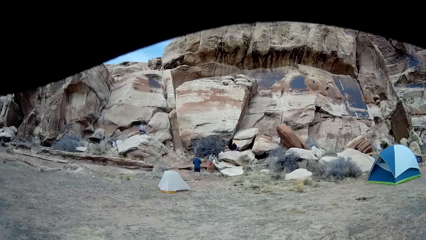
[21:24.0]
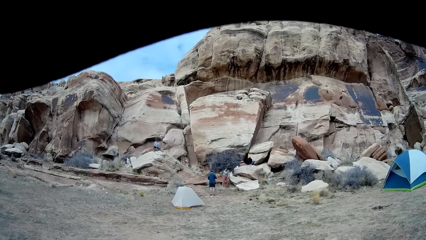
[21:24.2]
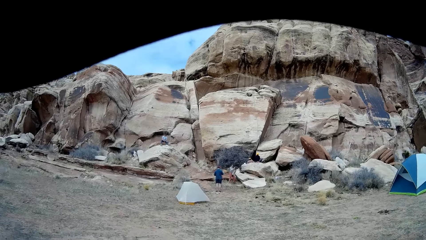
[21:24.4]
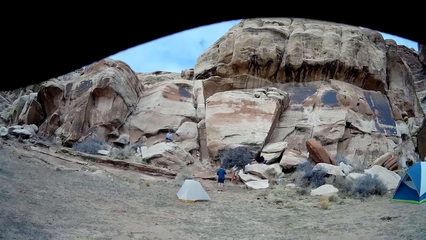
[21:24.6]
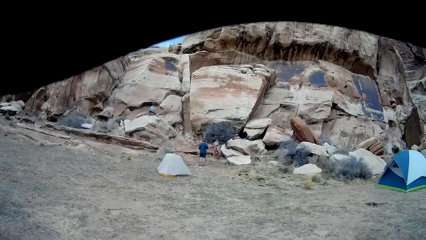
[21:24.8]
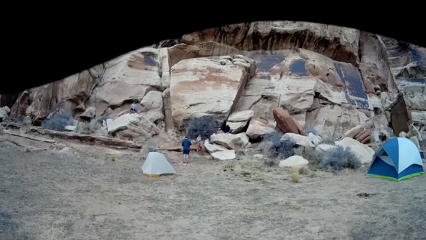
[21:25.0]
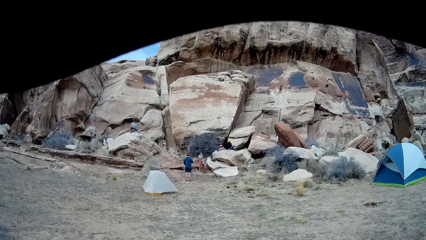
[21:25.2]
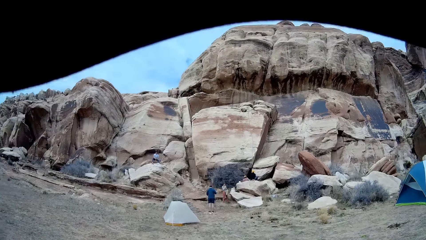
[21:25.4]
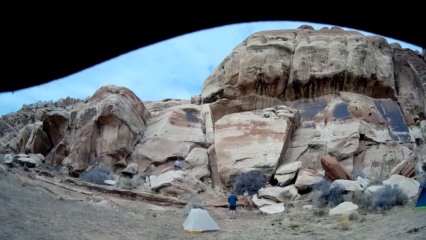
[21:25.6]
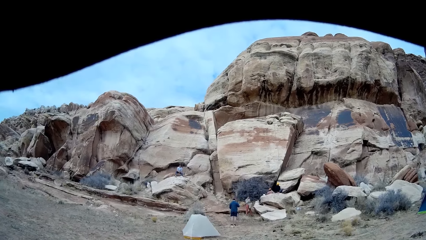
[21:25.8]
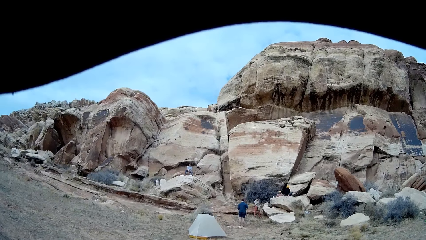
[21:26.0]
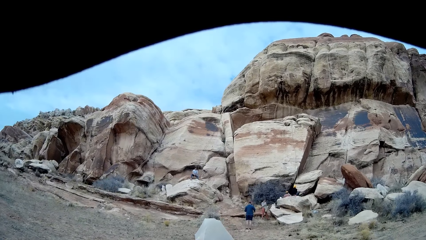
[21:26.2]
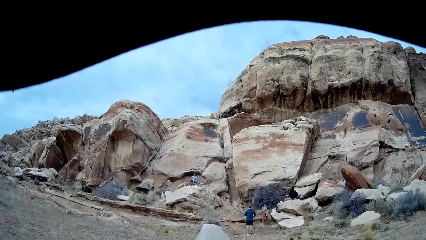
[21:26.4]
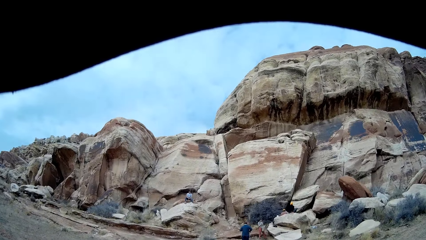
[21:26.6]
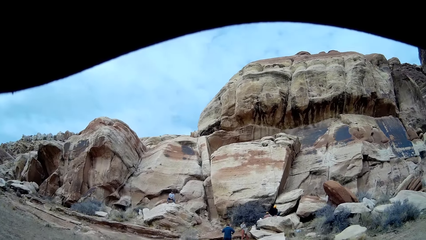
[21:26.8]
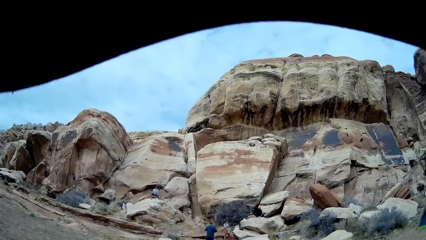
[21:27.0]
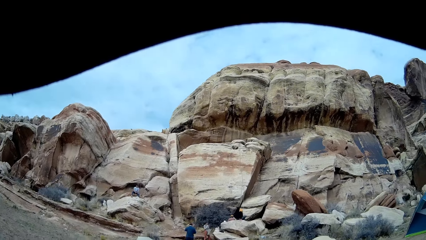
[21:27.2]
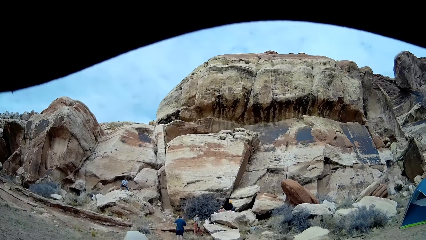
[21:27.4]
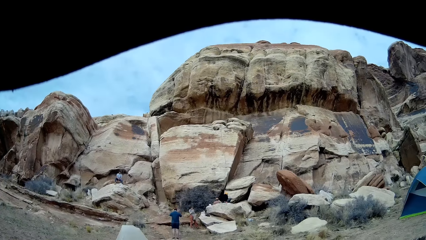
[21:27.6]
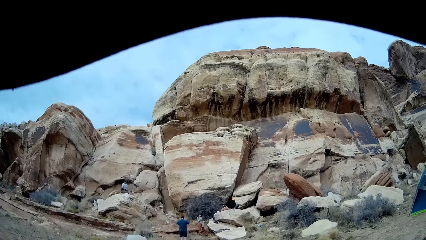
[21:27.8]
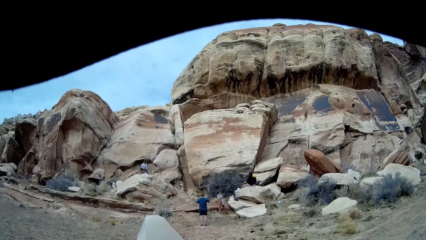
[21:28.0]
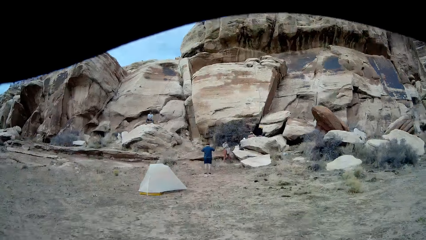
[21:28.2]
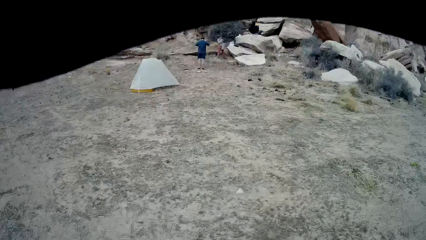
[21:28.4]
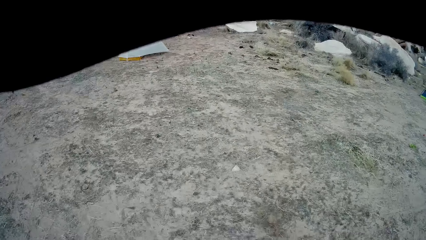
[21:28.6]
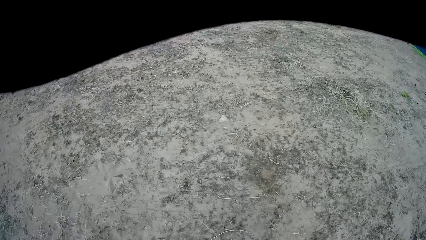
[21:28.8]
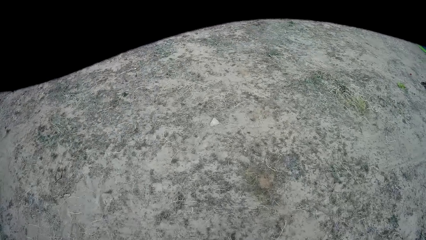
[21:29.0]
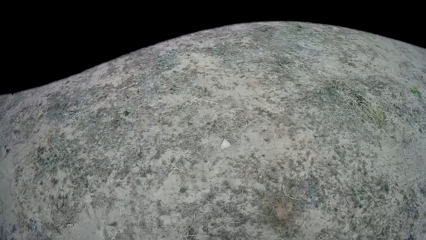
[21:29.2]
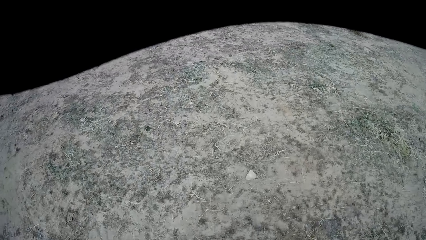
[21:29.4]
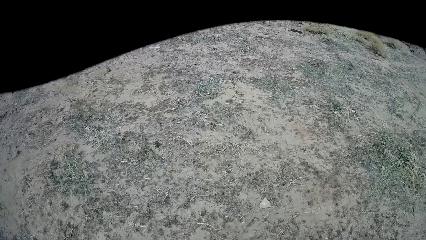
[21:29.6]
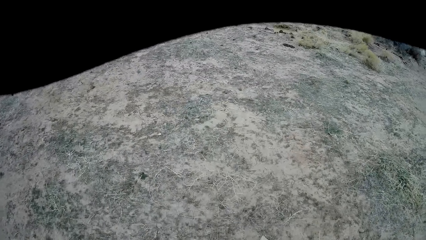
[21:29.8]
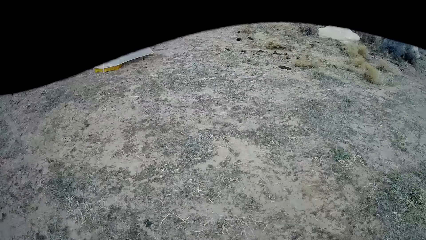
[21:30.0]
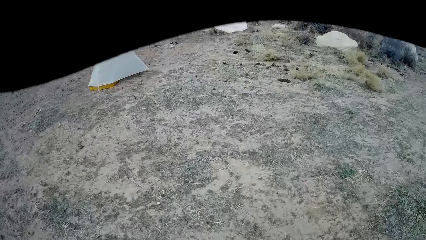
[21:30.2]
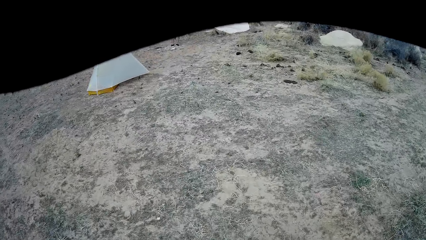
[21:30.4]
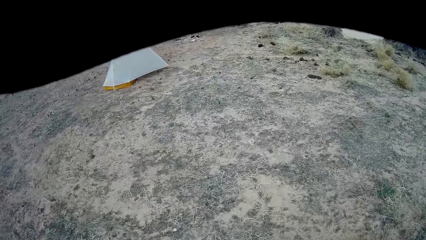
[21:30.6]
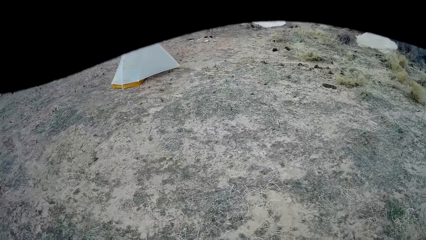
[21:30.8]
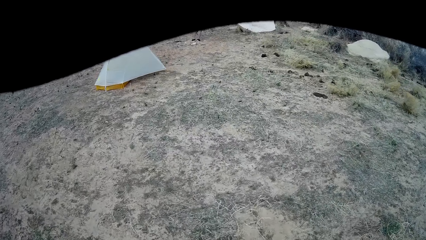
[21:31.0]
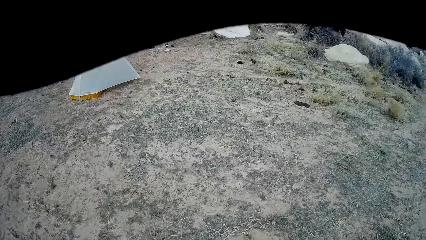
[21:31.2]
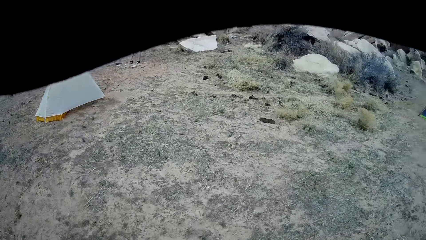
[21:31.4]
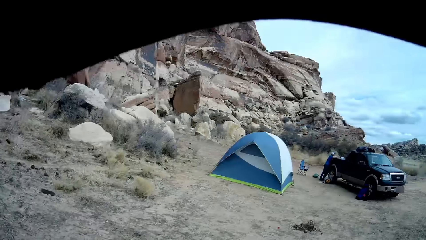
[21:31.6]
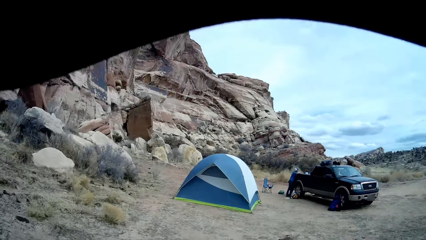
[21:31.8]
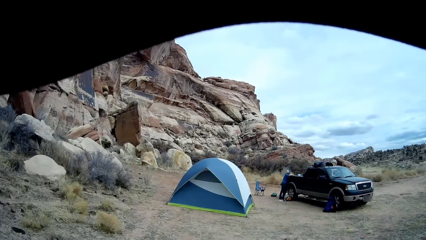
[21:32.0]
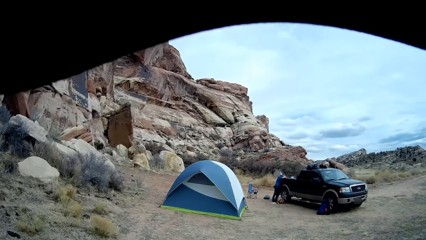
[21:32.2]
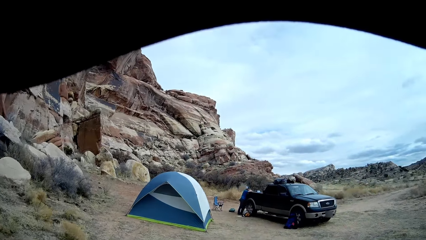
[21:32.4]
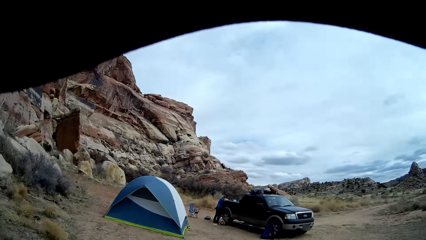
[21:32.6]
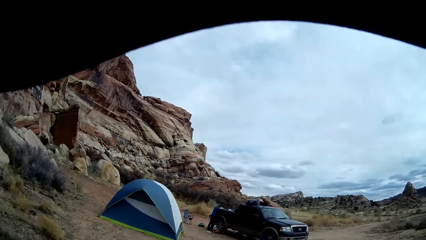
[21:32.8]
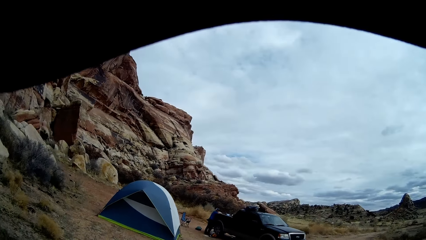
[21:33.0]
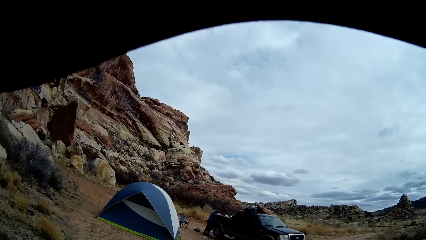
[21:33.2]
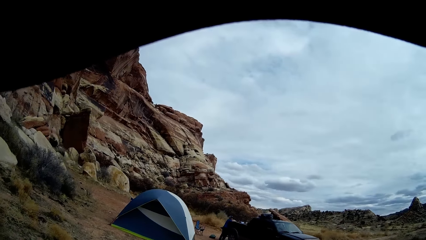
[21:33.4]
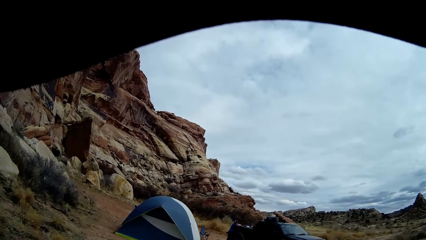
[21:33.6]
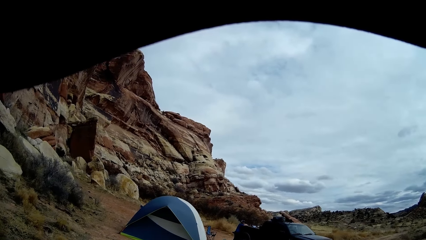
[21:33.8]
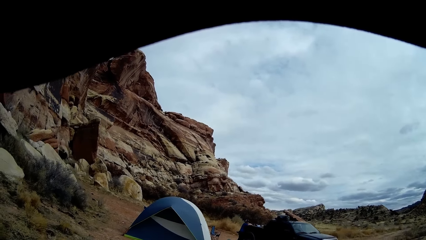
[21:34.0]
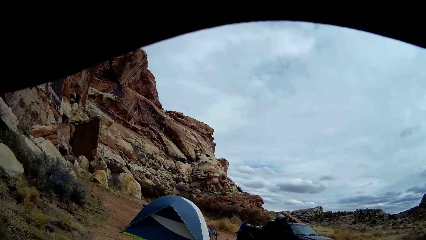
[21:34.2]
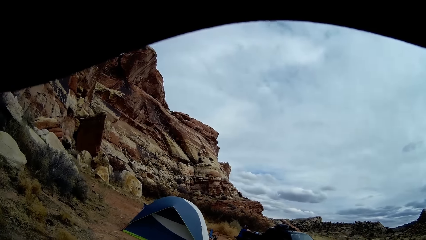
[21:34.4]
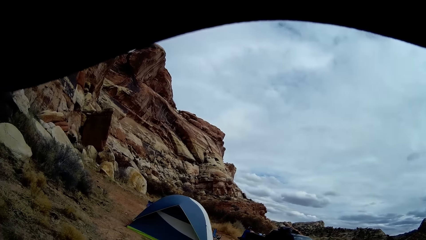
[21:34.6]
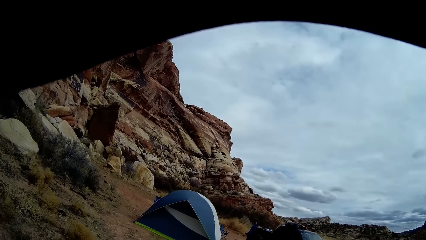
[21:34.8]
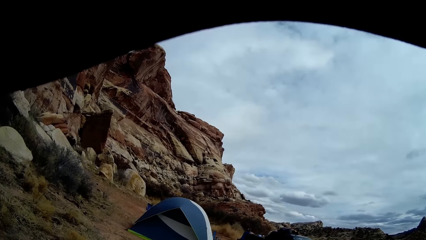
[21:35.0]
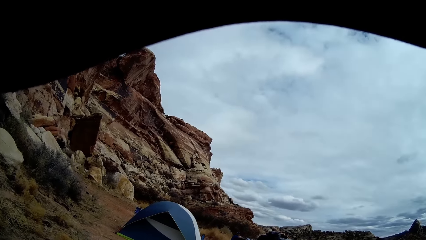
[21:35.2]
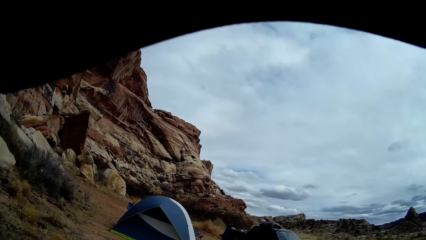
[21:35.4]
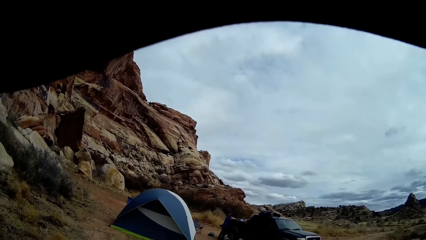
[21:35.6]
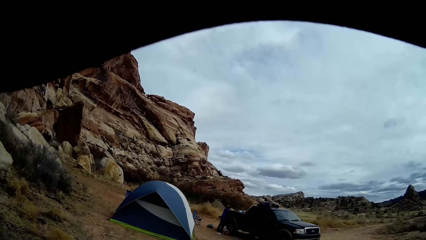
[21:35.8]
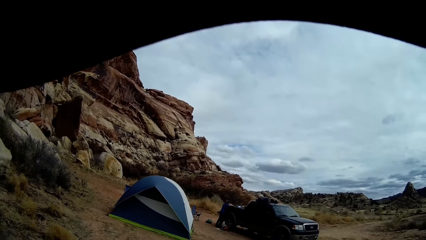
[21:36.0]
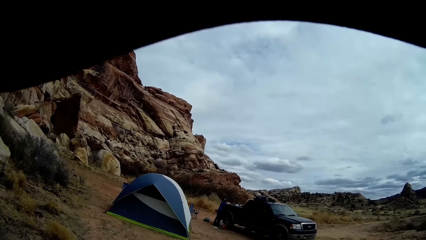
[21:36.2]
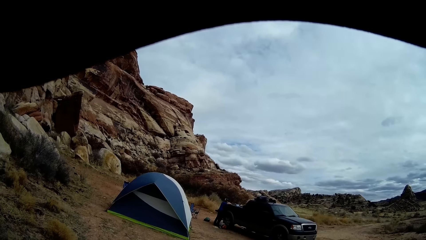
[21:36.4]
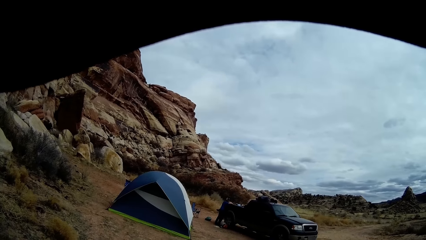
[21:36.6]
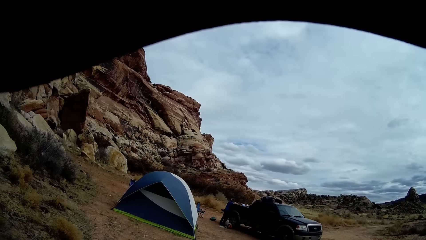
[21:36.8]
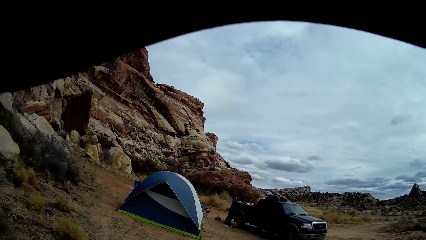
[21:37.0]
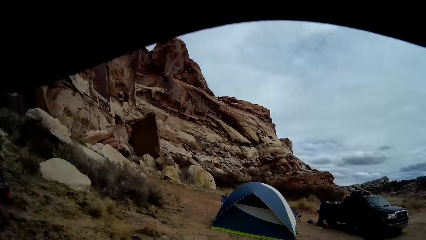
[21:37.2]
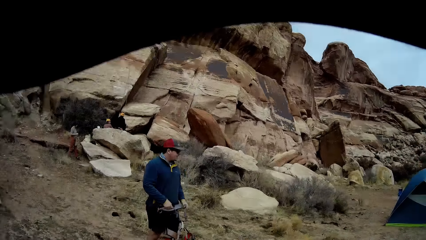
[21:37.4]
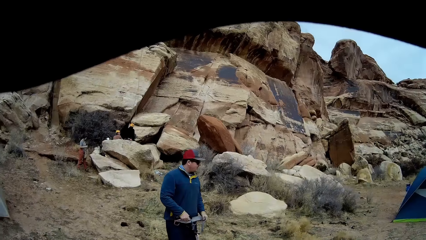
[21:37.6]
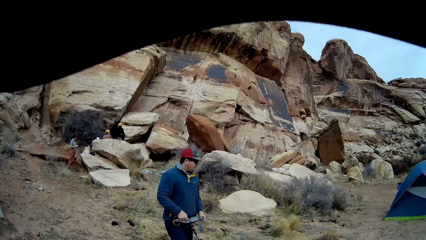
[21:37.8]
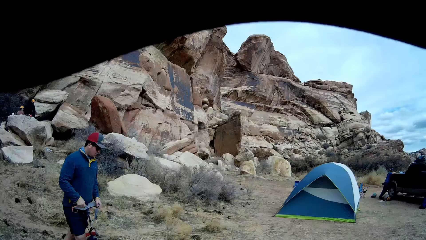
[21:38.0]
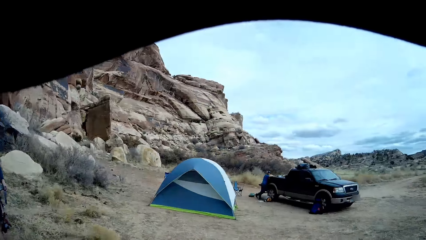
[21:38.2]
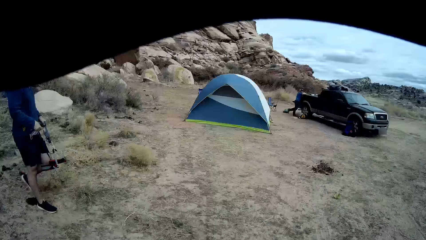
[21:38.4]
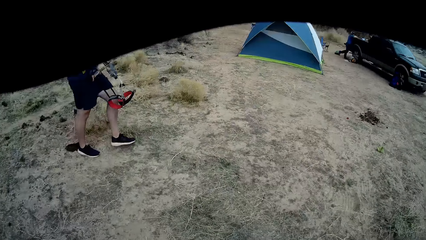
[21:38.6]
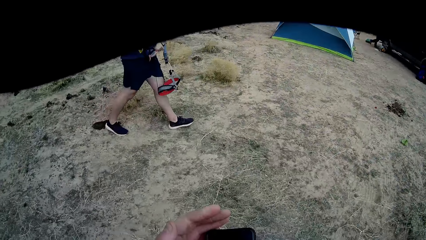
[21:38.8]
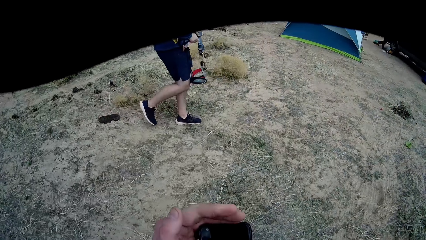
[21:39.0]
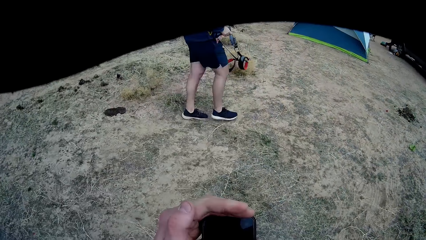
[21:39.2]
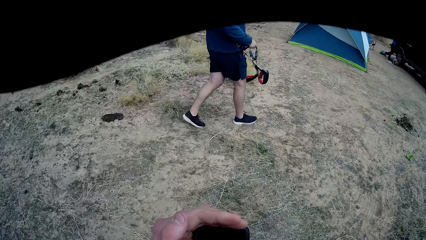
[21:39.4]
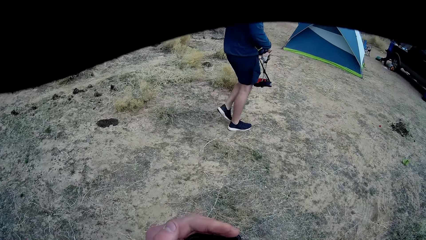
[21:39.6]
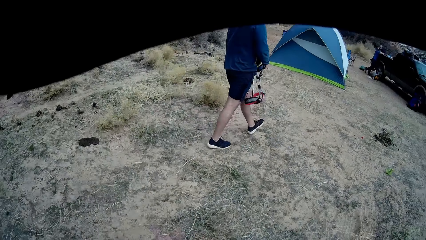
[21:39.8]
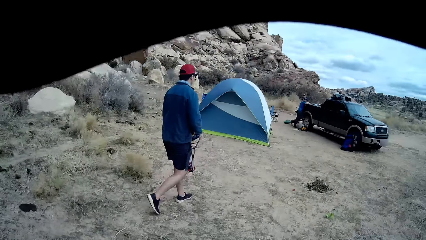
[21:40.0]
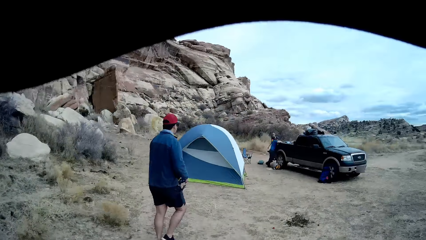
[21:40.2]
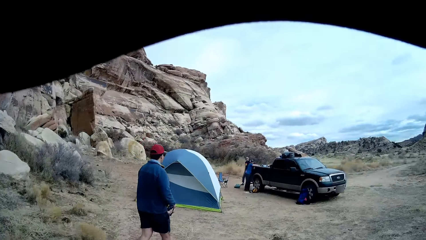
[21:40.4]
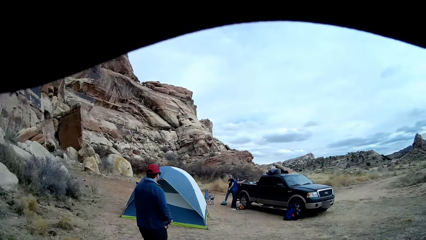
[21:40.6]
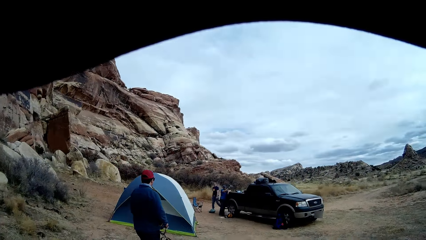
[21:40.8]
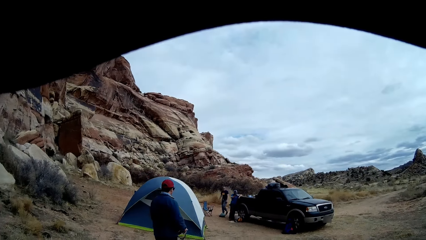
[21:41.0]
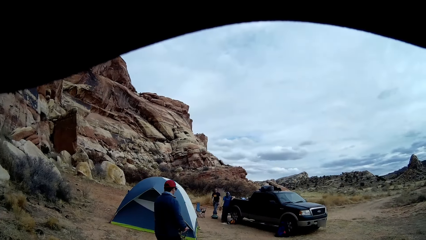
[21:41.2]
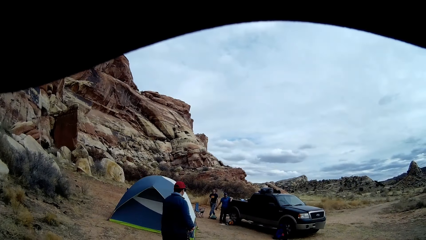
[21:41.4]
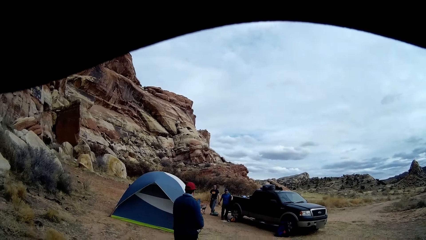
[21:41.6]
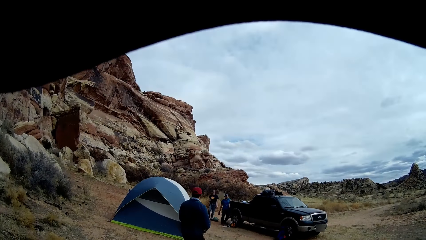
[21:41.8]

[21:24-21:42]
The camera wearer walks towards the mountain. A man leans on the car. Another man walks to the other direction. A third man walks towards the truck. The camera wearer touches the phone. The third man holds a harness in both hands. Another man walks around.
